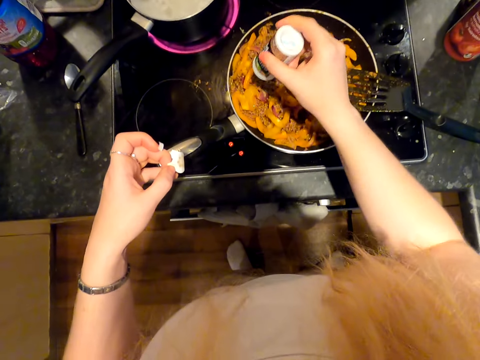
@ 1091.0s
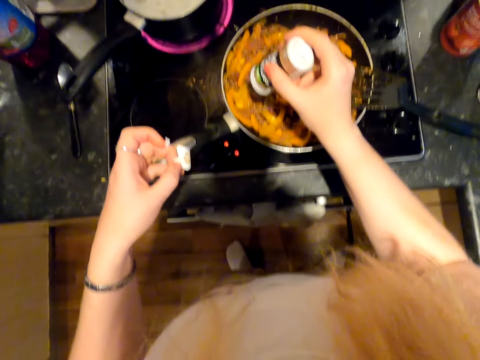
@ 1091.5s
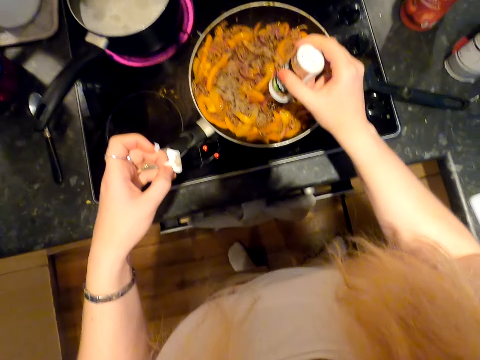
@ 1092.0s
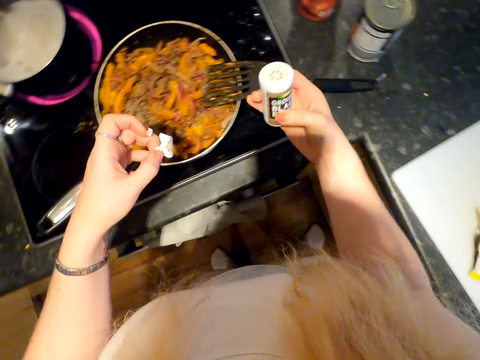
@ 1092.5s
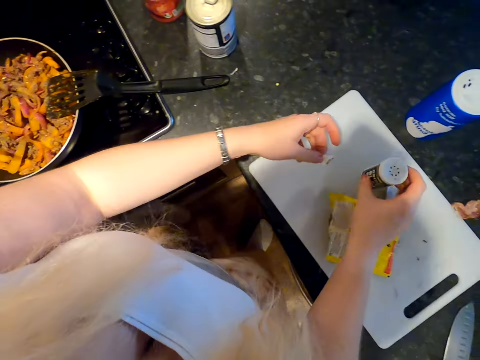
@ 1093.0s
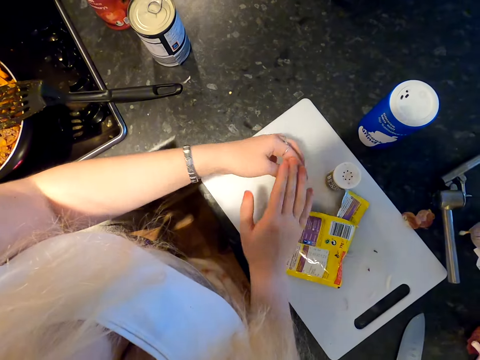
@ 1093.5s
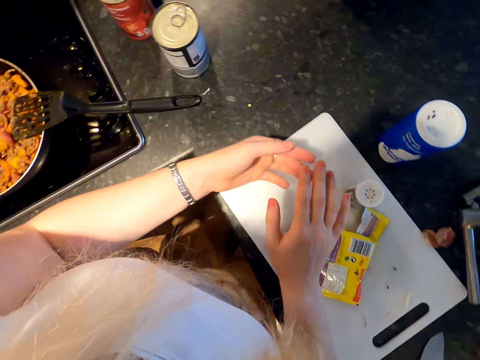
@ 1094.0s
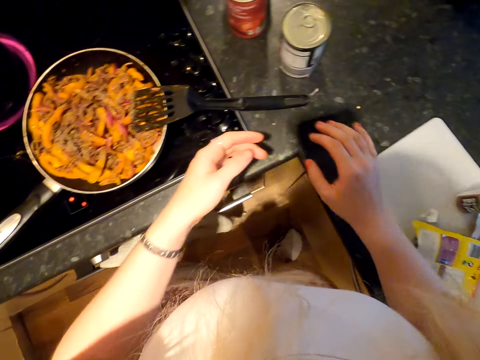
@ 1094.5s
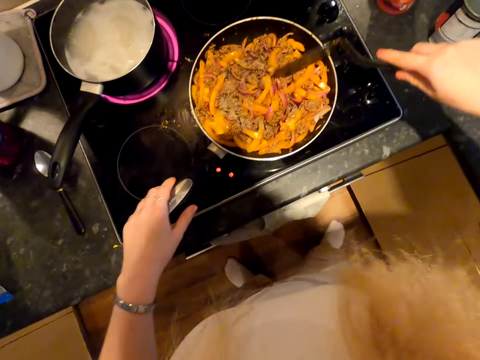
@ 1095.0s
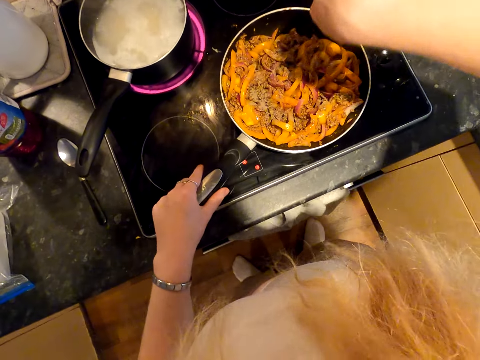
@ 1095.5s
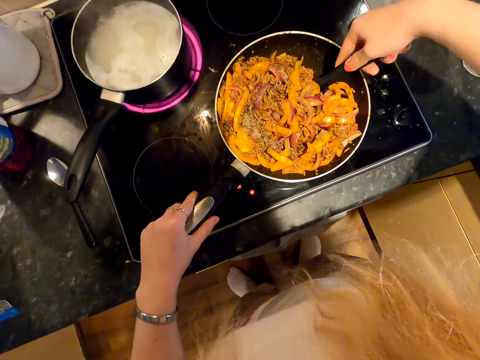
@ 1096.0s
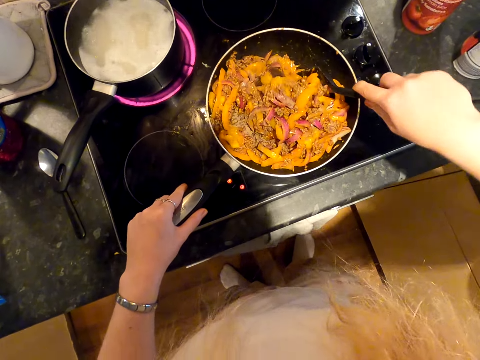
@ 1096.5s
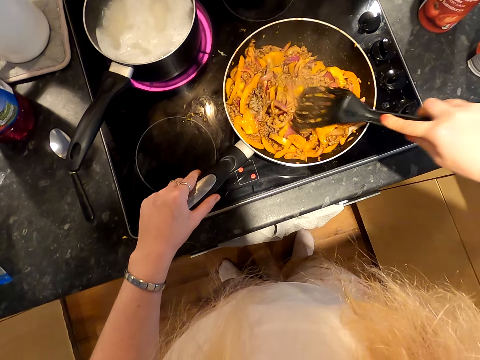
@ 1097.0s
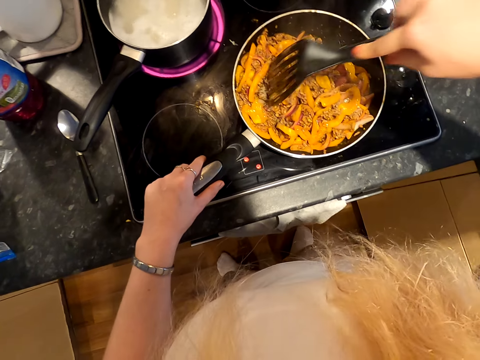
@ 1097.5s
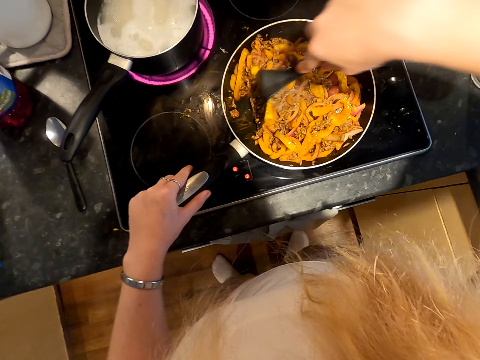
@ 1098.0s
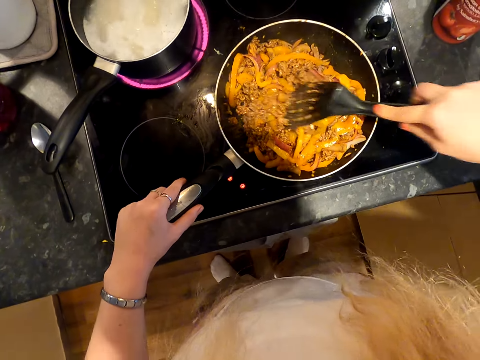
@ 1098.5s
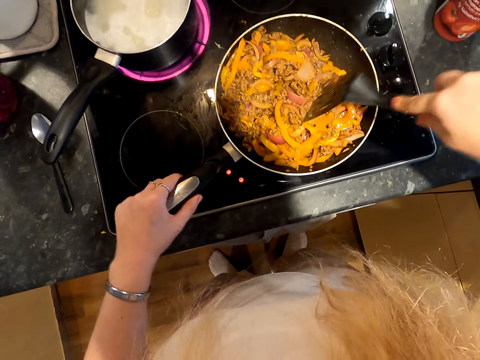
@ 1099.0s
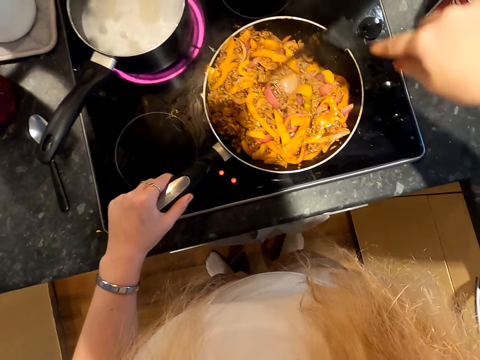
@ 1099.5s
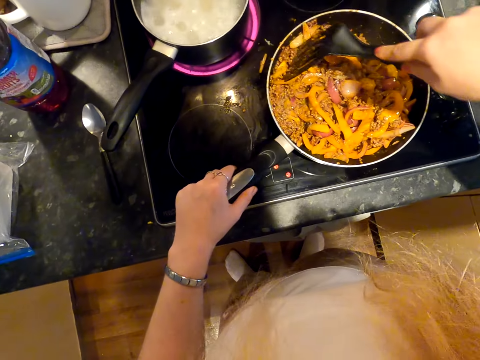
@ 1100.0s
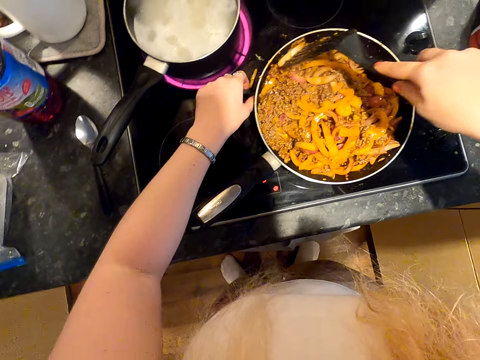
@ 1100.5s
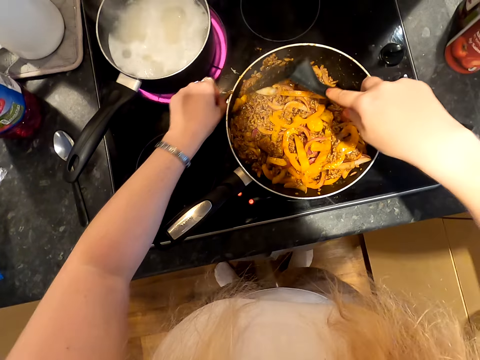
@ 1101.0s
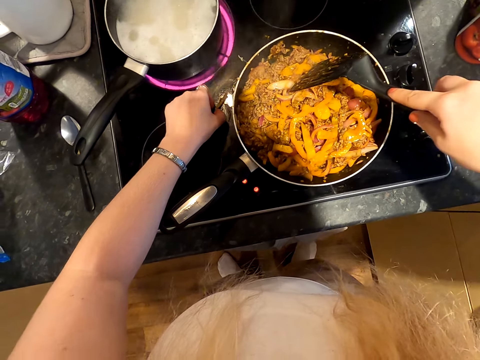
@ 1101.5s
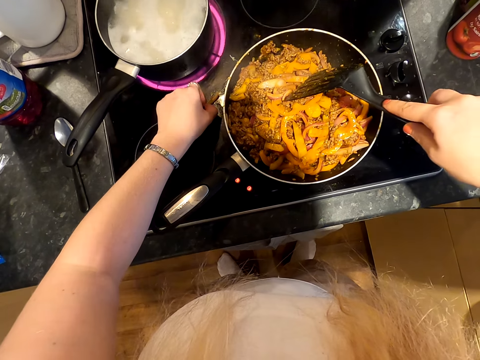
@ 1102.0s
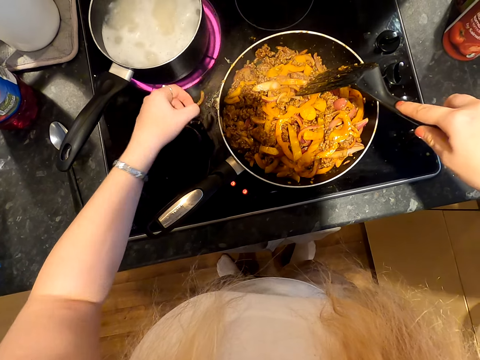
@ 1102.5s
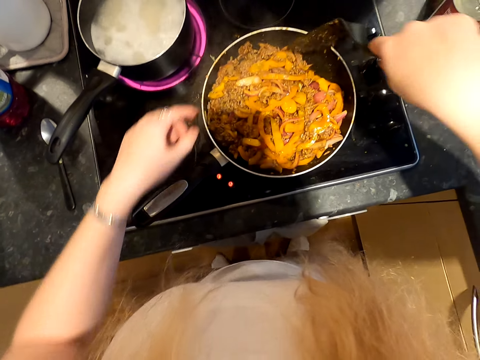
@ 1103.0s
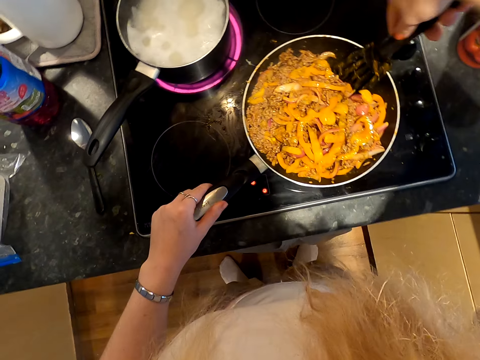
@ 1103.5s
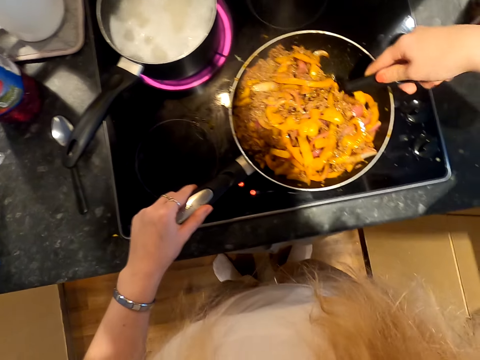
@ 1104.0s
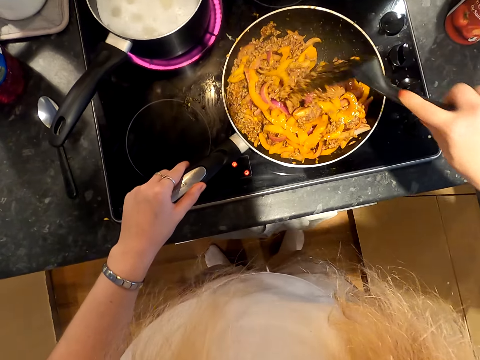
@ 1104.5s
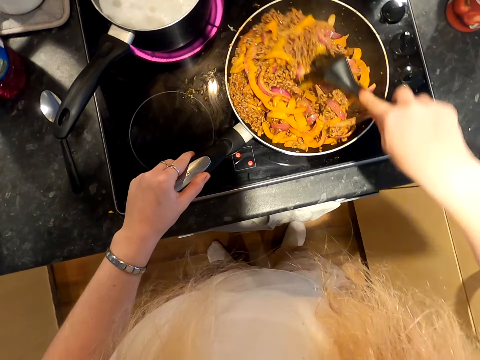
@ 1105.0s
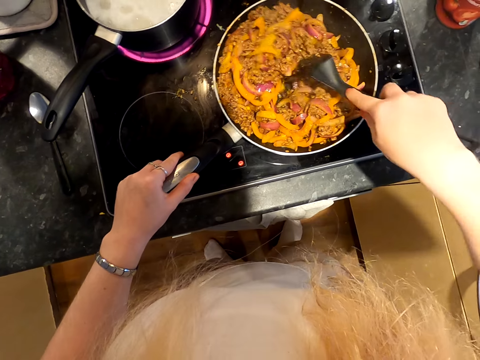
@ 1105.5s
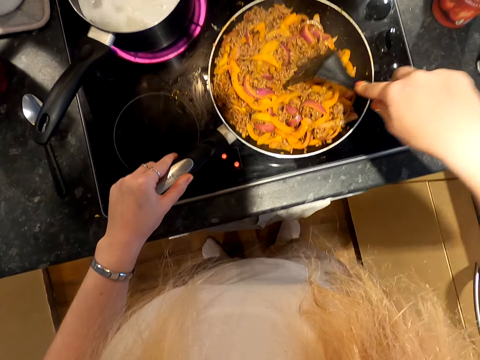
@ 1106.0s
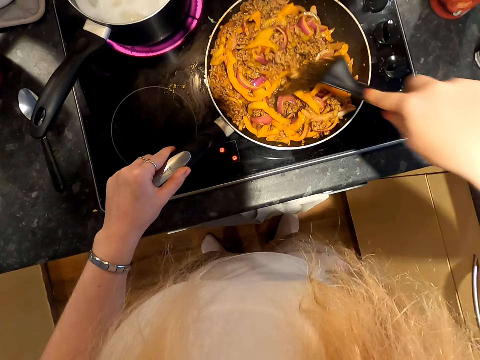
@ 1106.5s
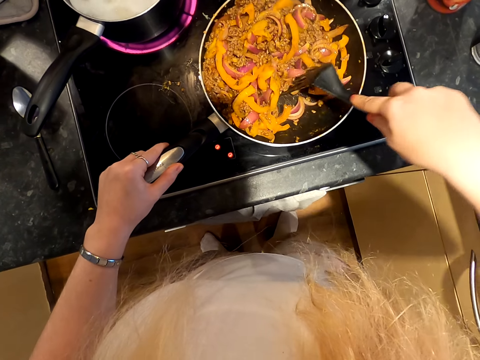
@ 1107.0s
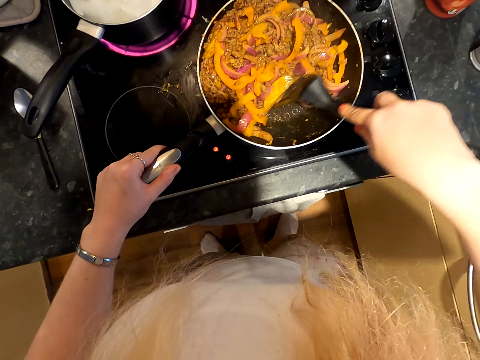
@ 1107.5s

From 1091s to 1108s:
The camera wearer drops spice. They put a bottle on the chopping board. They rub the other hand. They rub their hand. They pick up a spoon. They hold the pan. They stir the minced meat. They pick up a bell pepper. They drop the bell pepper in the pan. They hold the pan.

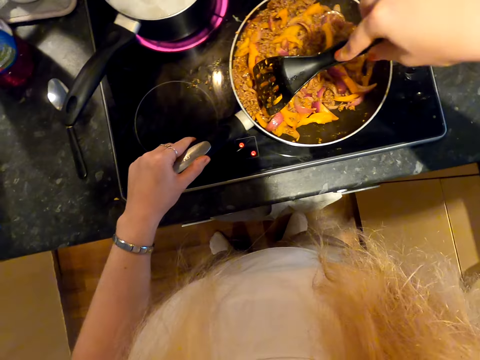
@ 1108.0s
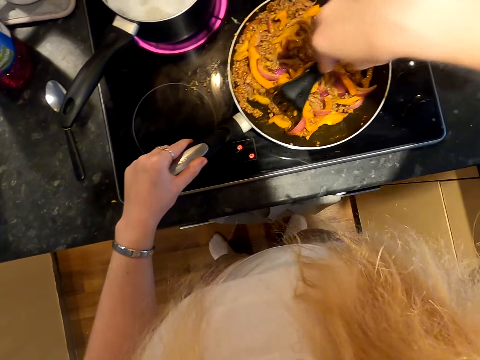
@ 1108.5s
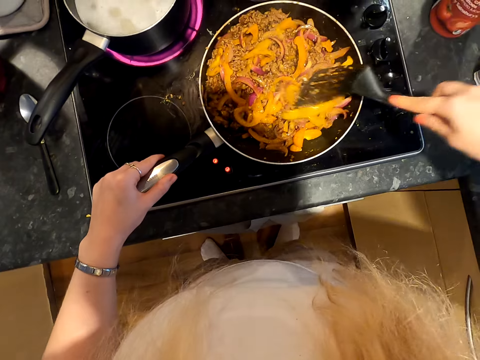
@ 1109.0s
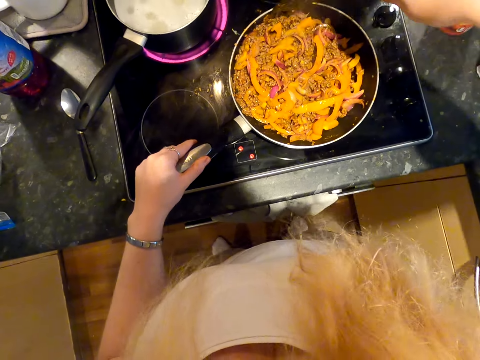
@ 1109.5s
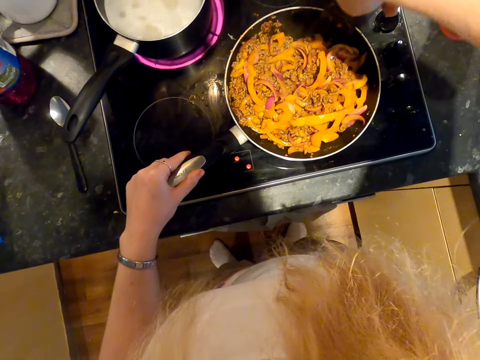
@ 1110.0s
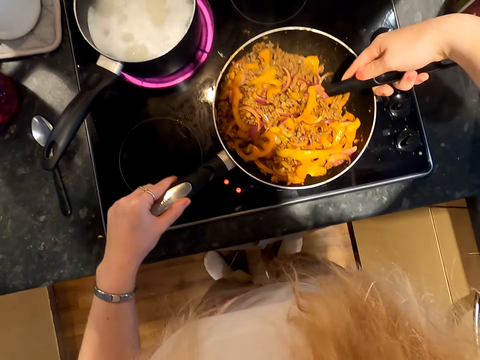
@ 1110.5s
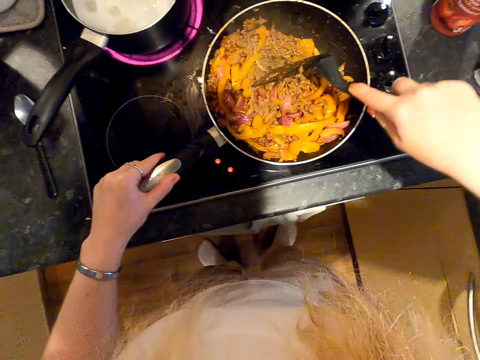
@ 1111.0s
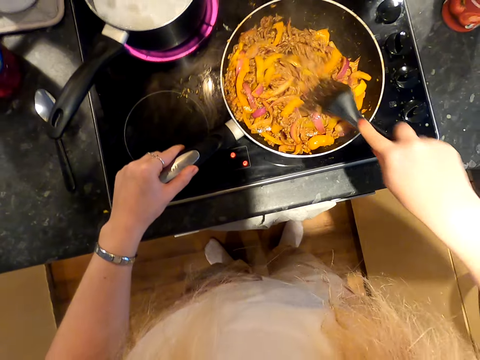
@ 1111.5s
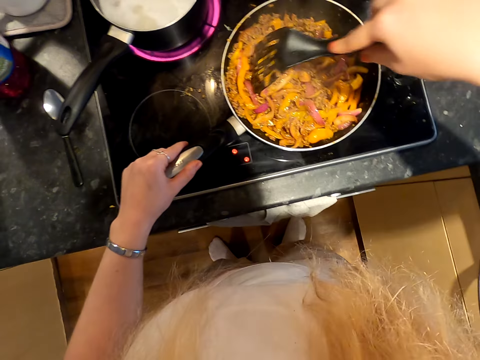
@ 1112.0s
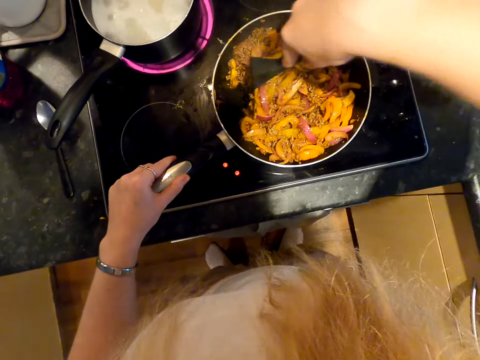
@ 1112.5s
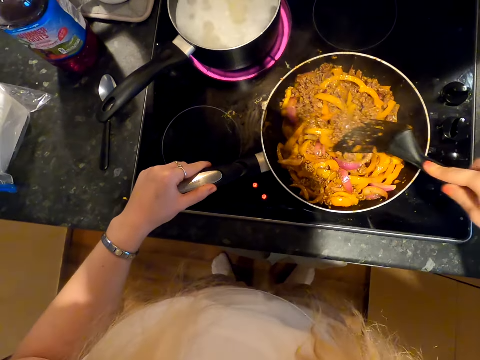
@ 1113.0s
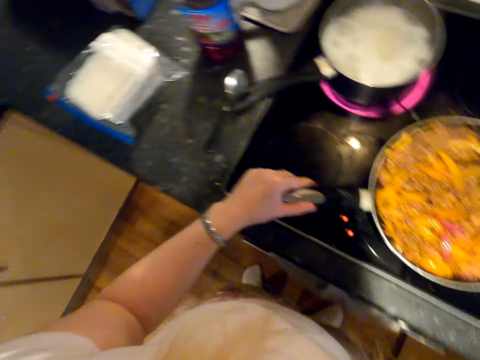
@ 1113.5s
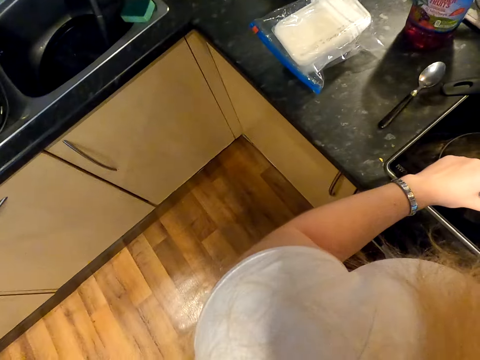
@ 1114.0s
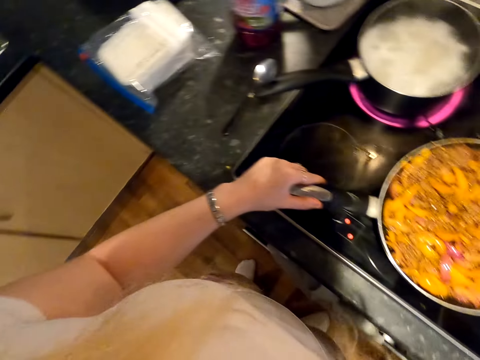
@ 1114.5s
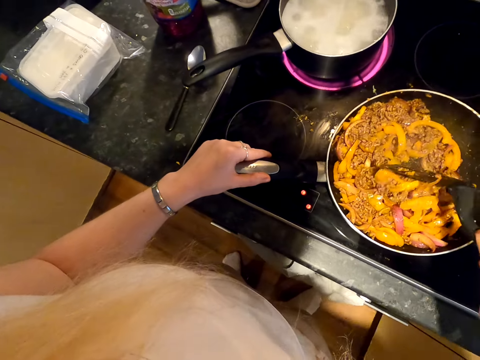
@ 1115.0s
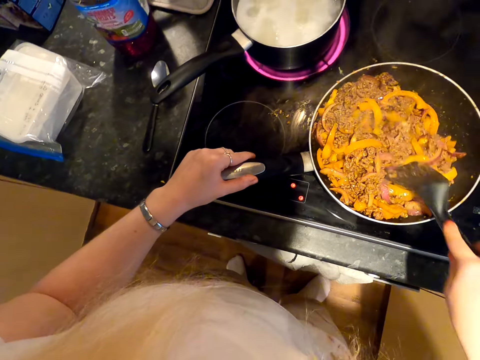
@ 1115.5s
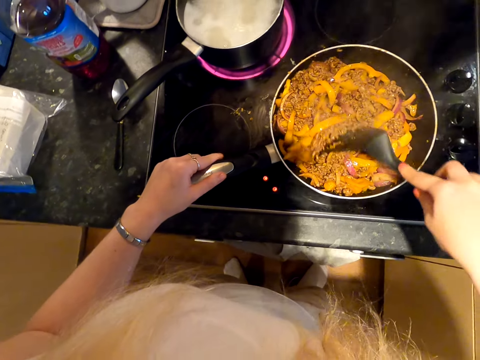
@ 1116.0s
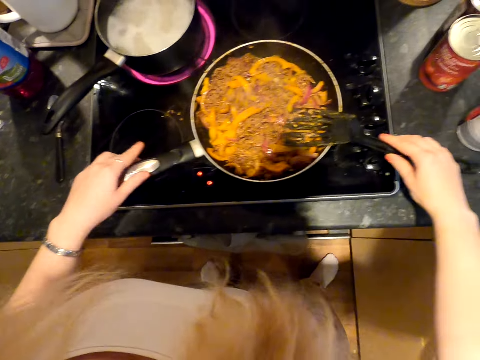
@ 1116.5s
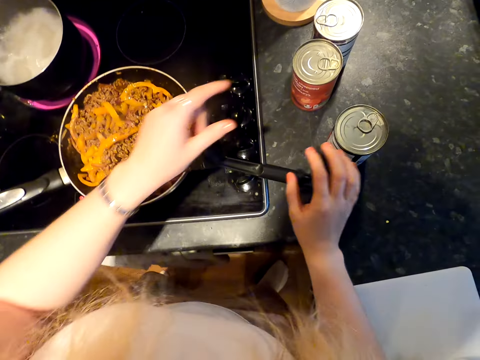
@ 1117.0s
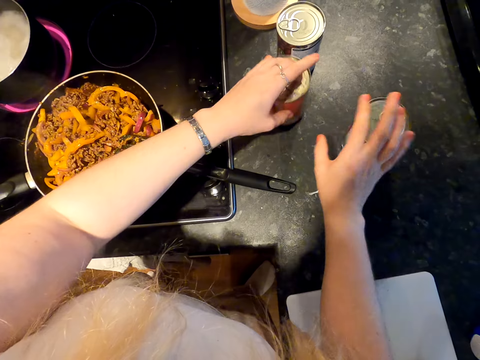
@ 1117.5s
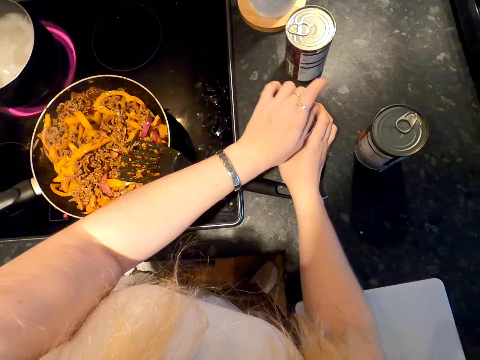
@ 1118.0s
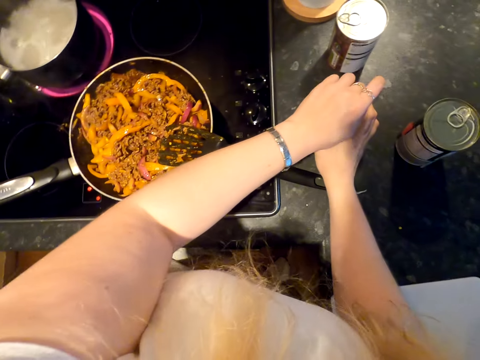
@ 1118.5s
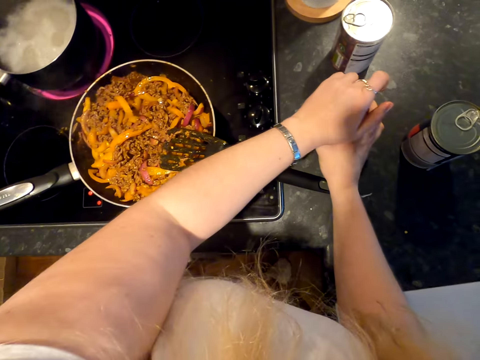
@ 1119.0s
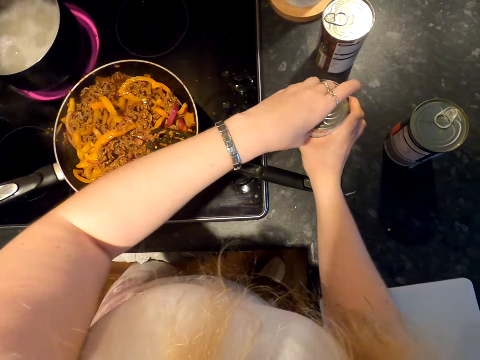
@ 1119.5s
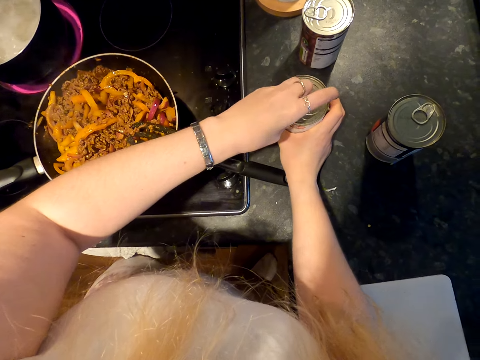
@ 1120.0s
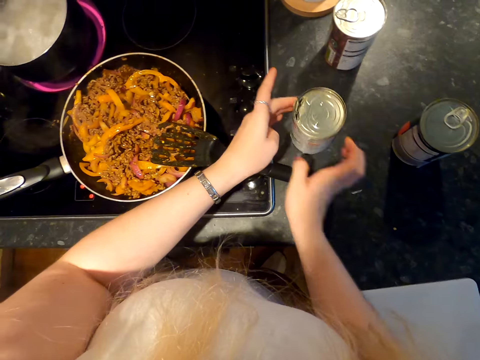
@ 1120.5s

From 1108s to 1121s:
The camera wearer moves their hands away from the pan. They hold cans. They open a can.
